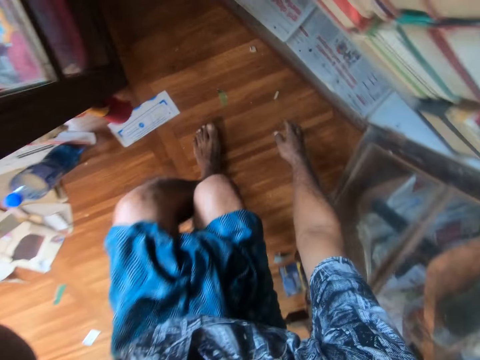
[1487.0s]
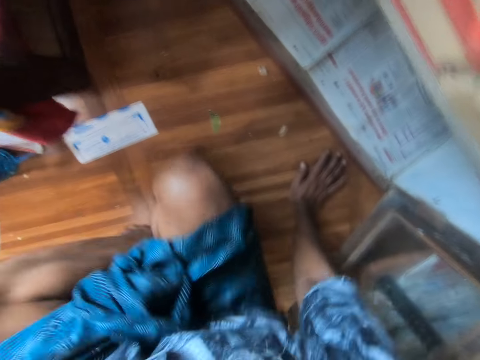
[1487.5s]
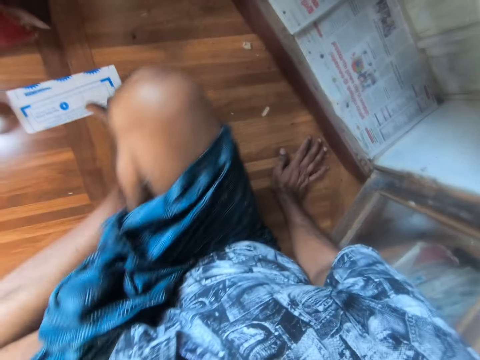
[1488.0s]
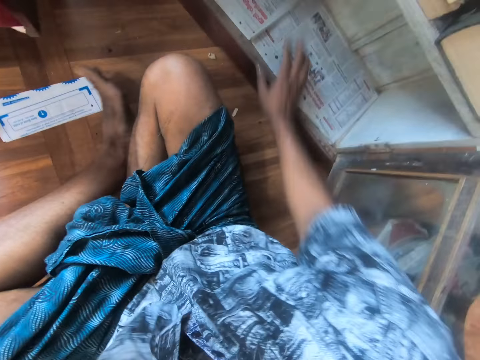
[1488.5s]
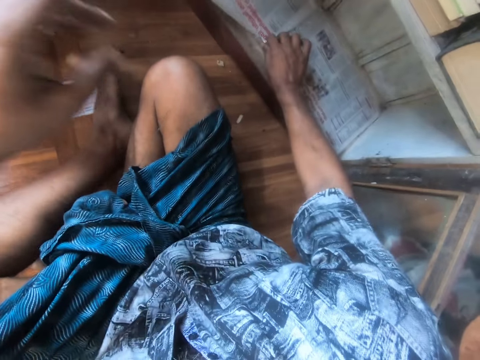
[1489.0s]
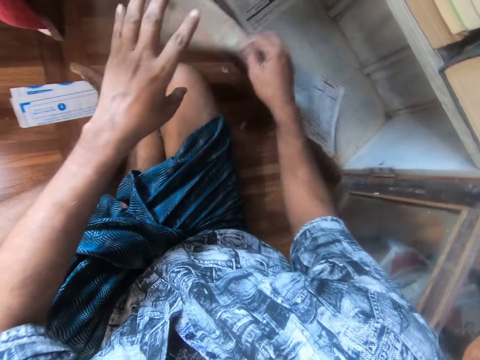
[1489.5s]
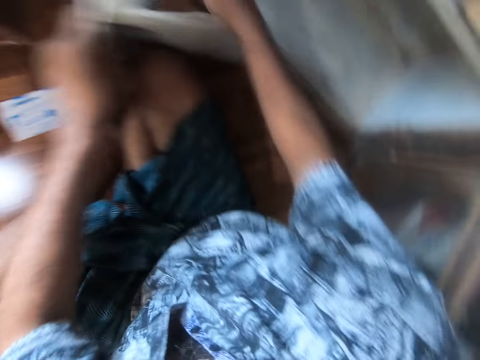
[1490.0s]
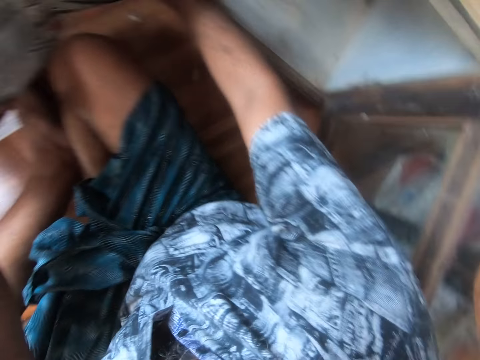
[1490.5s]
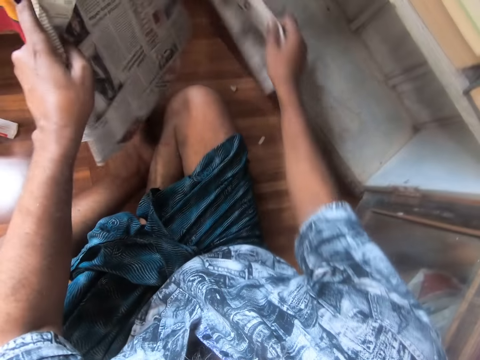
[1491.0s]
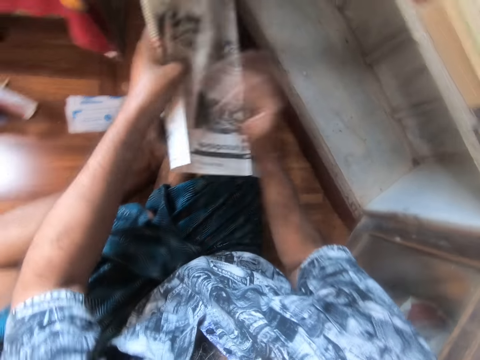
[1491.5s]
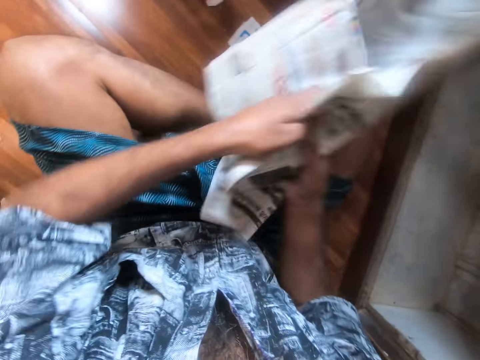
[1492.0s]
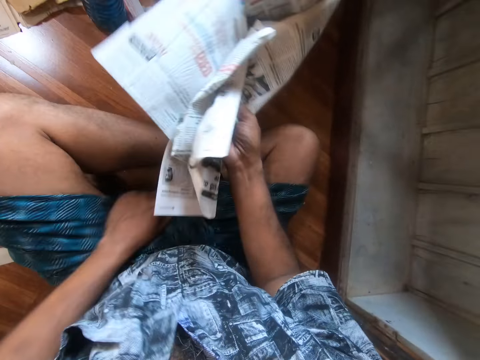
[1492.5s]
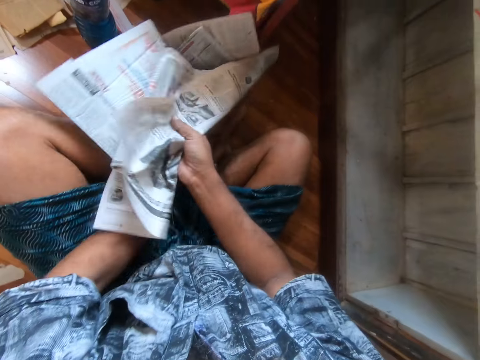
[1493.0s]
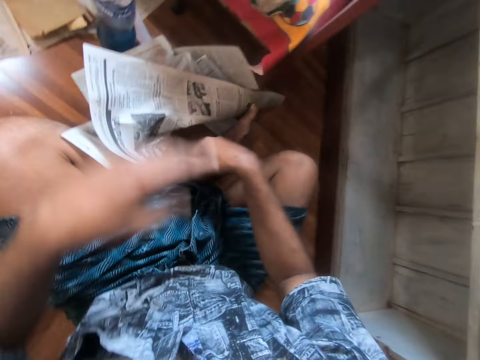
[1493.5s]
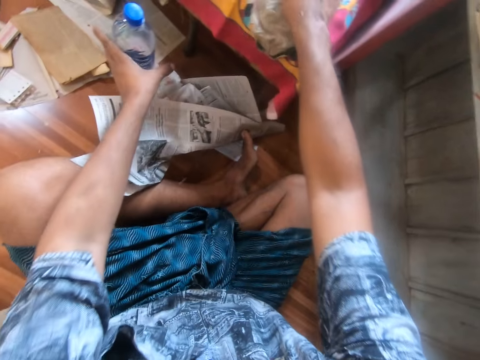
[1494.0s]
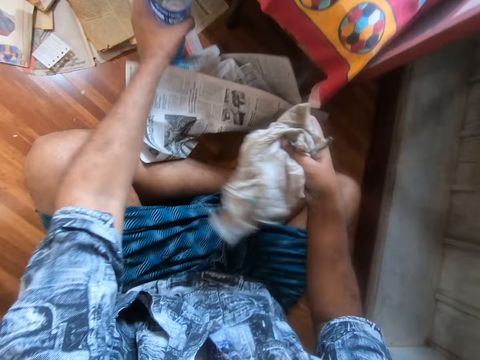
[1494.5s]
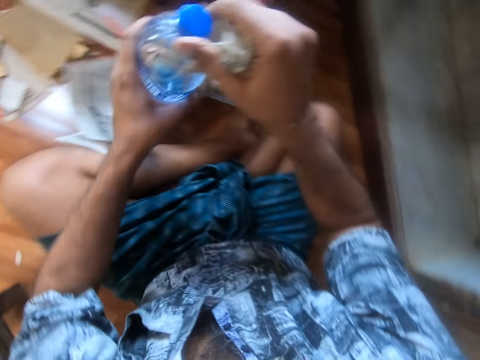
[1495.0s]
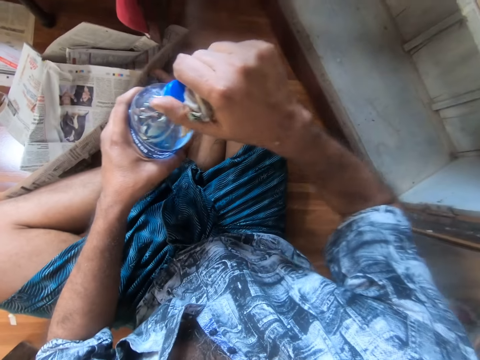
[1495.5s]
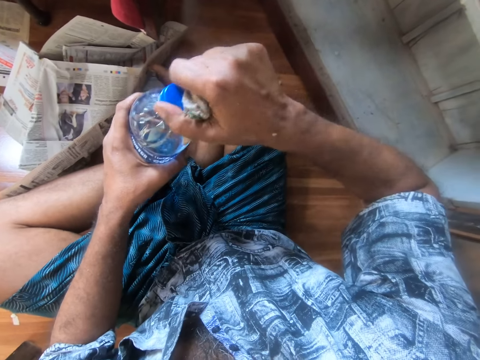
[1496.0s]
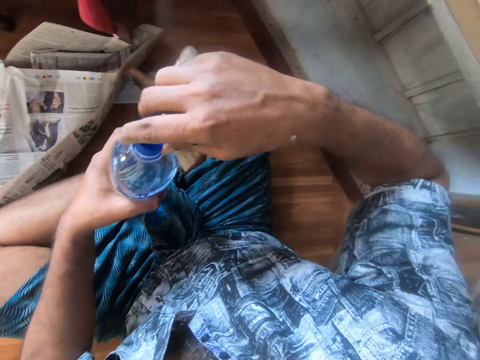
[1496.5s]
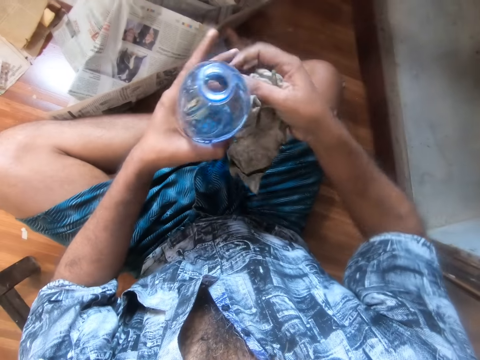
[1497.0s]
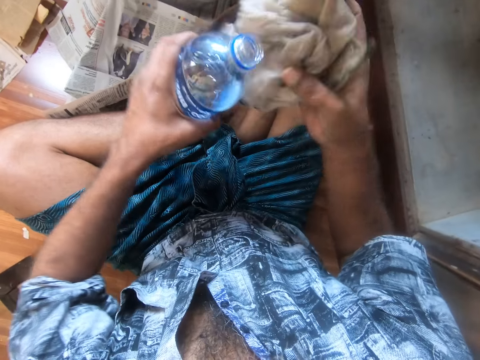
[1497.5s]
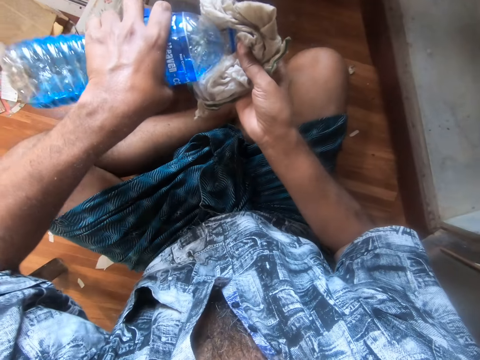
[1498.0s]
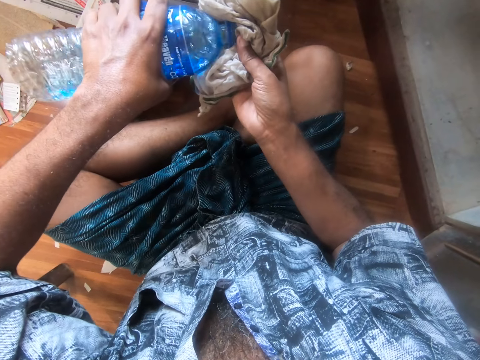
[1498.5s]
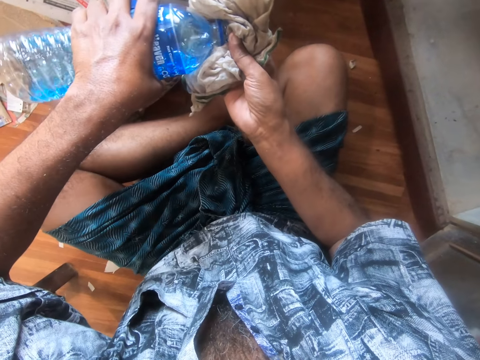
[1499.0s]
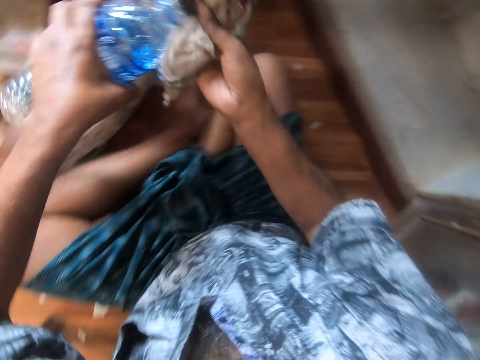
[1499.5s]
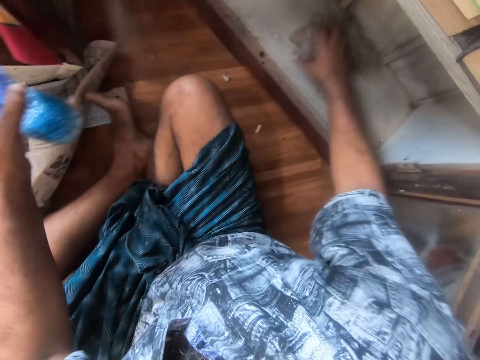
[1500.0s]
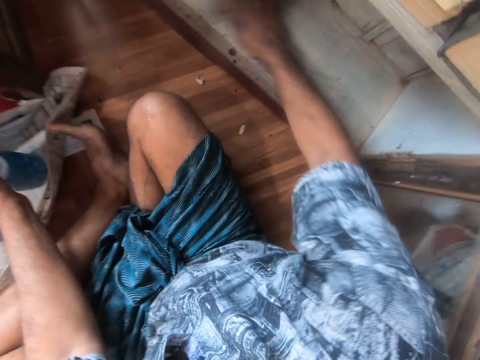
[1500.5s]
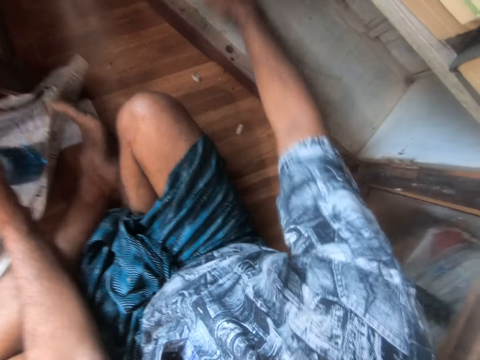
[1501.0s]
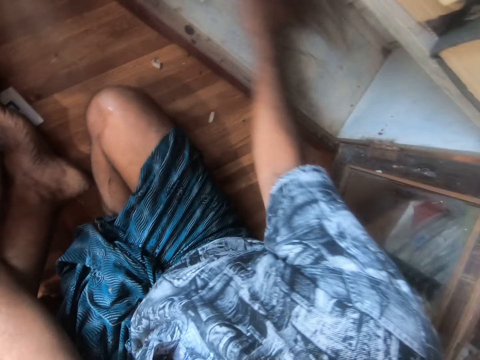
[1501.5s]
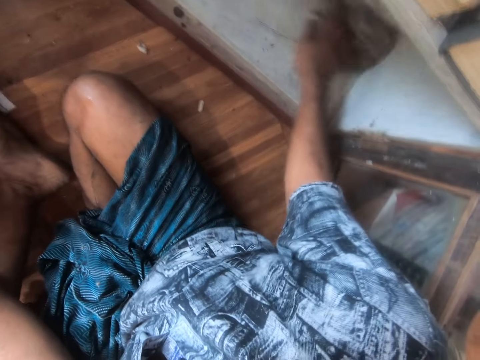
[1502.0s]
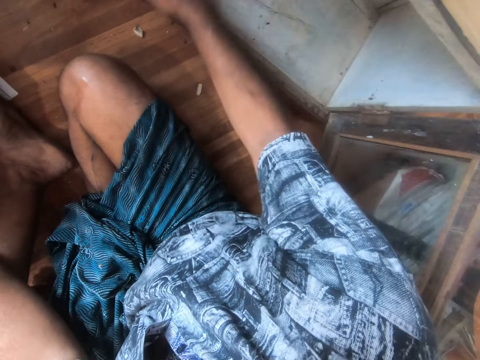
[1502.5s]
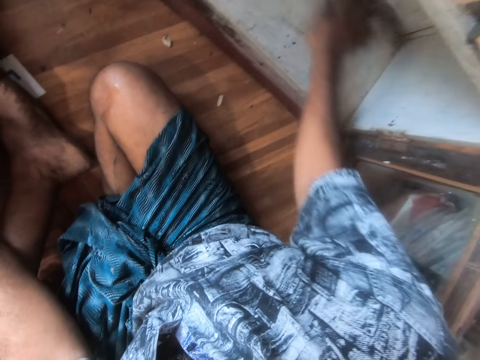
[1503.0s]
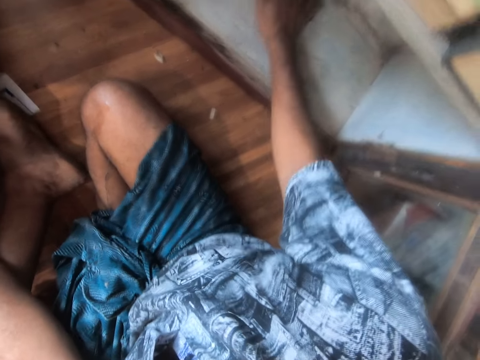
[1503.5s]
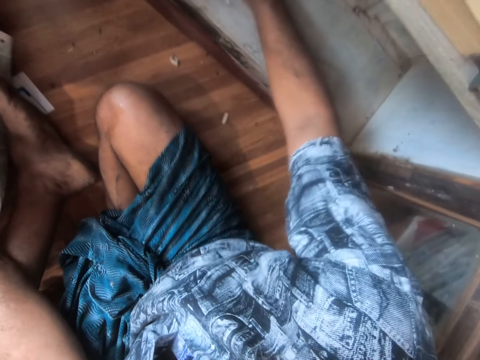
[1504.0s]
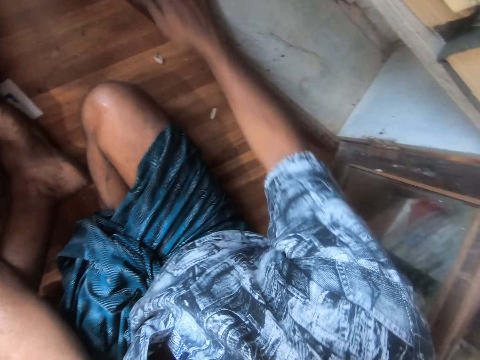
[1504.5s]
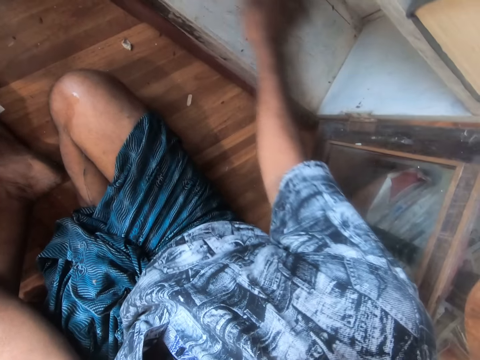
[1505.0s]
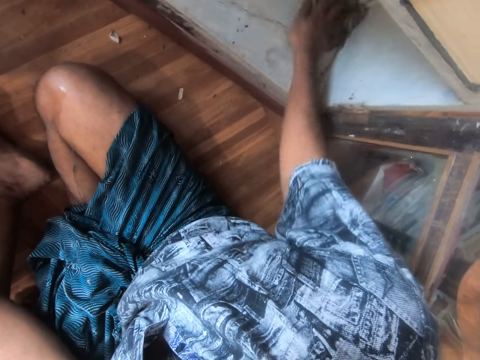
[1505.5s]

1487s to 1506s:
The camera wearer holds the door of the book shelf with his left hand. He squats towards the ground. He sits on the floor. He removes the paper from the book shelf. He places the paper on the other hand. He picks up the paper from the shelf. He places the paper on the other hand. He folds the papers with his hands. He places the papers on the floor. He picks up a piece of cloth with his right hand. He picks up a bottle of water from the floor with his left hand. He opens the bottle's lid. He places the lid on the other hand. He pours the water on the piece of cloth. He wipes the book shelf with the piece of cloth.

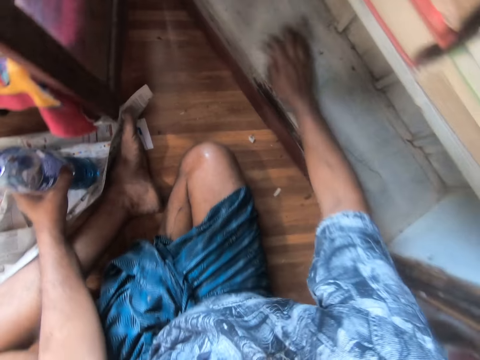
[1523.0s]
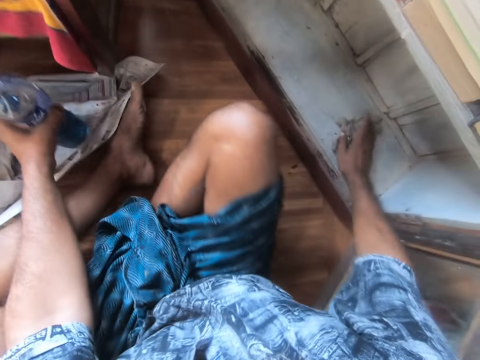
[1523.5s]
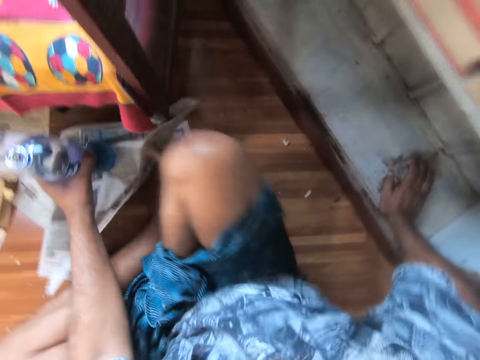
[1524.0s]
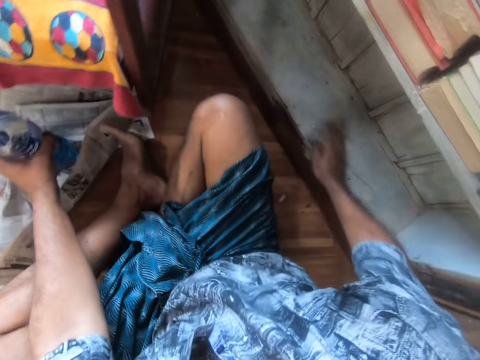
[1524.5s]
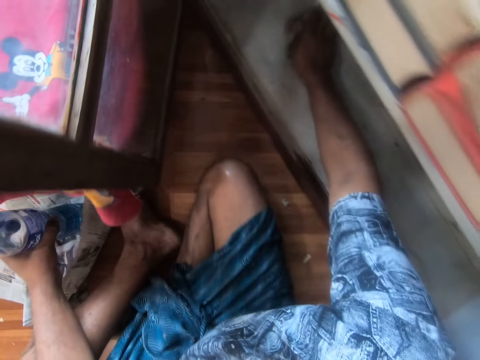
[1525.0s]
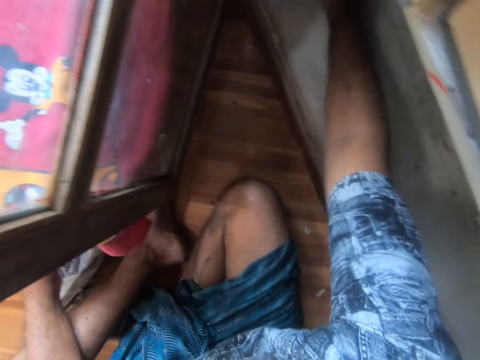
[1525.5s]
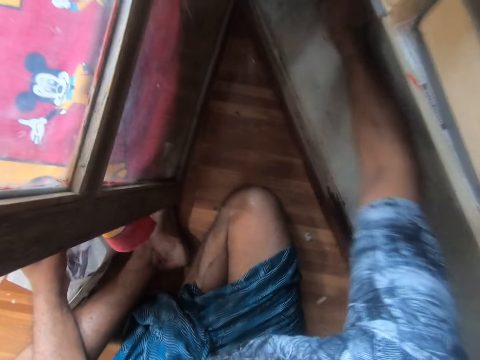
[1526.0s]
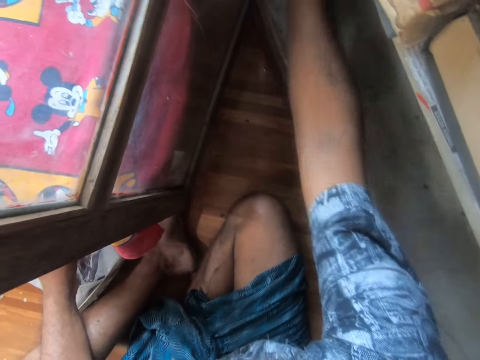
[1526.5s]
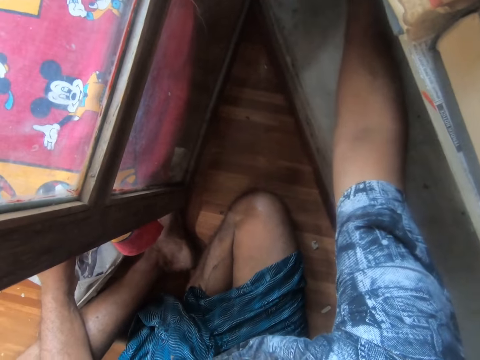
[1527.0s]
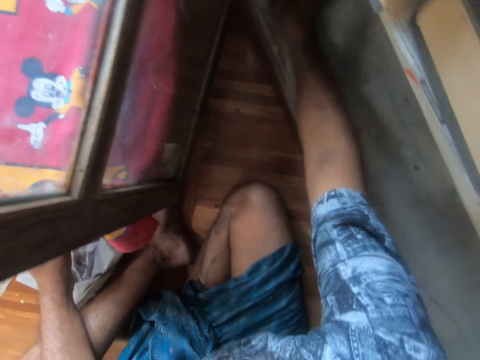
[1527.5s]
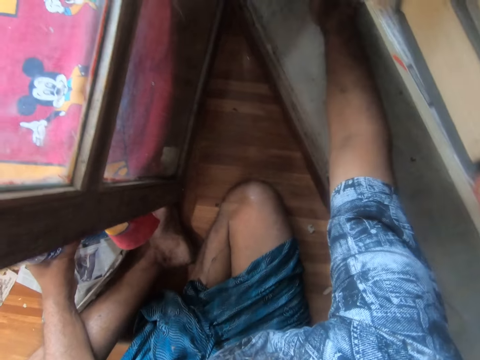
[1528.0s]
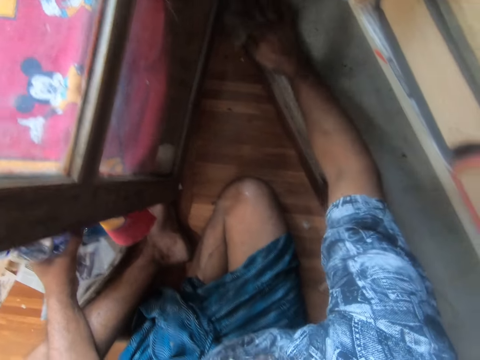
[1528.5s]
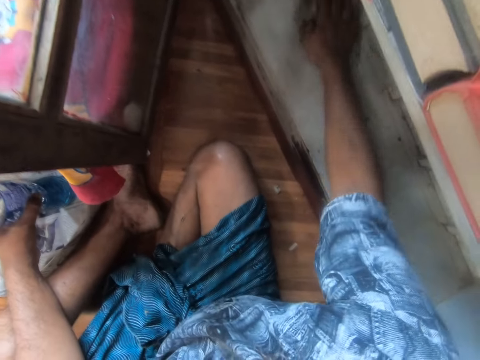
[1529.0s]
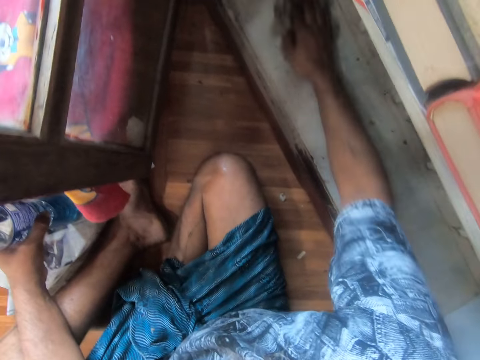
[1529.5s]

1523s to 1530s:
The camera wearer moves his body on the floor. He wipes the shelf with the cloth.
